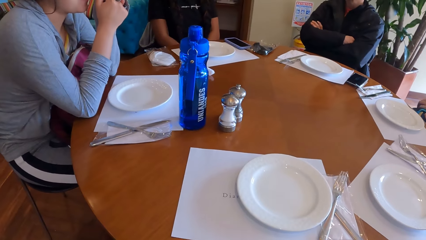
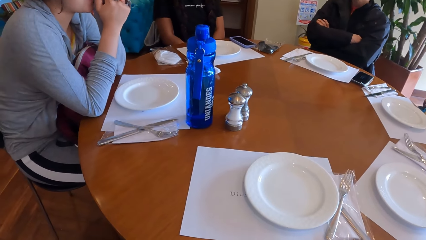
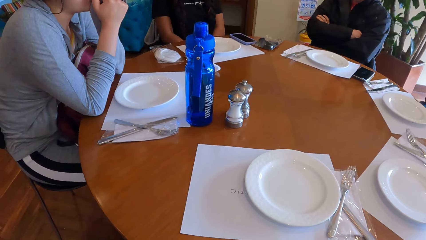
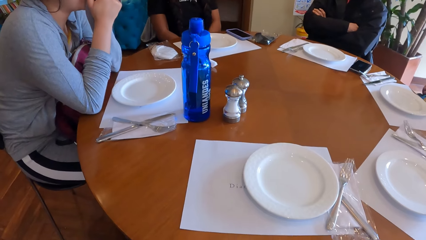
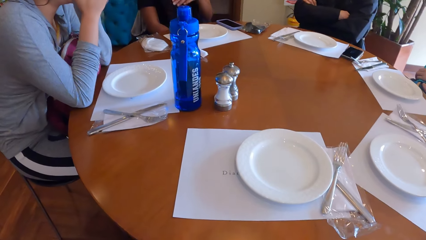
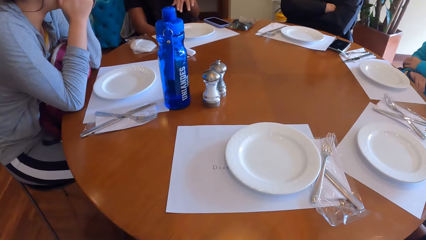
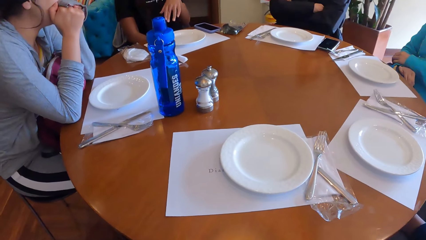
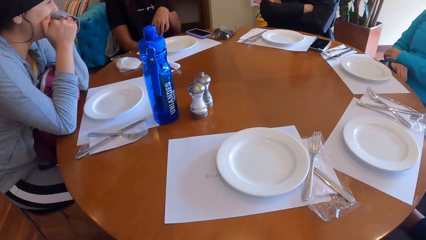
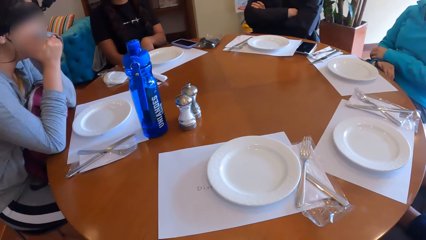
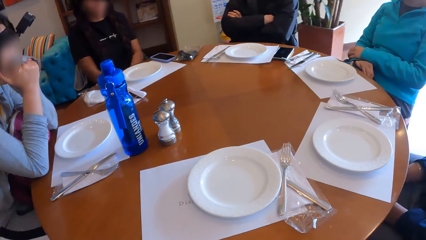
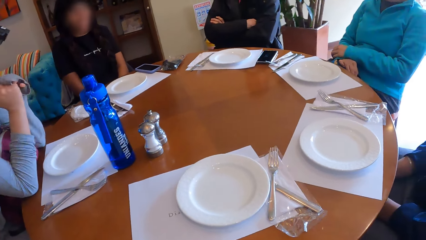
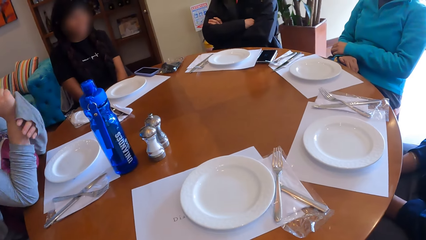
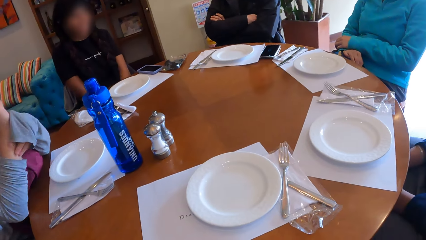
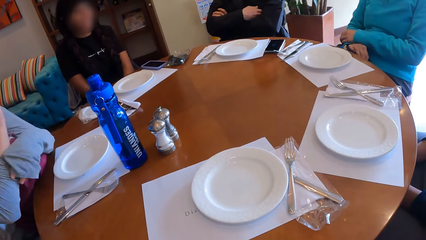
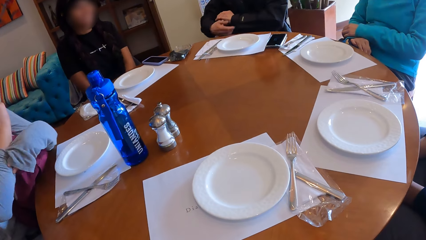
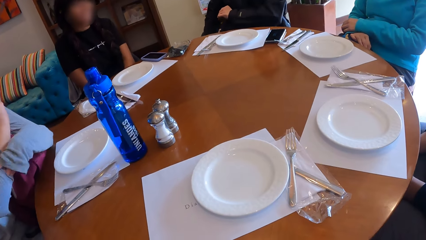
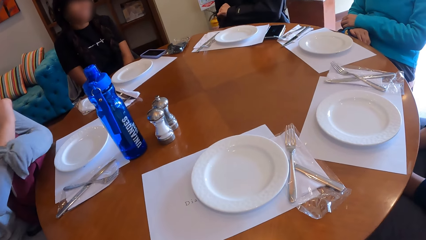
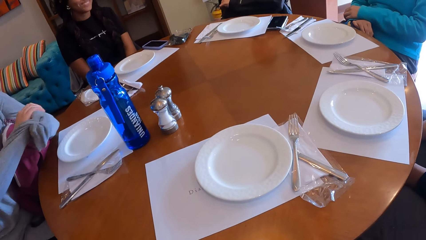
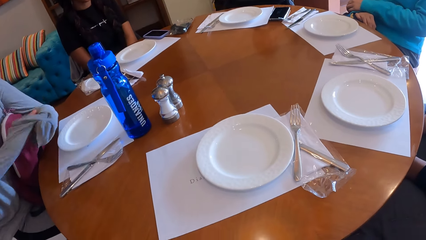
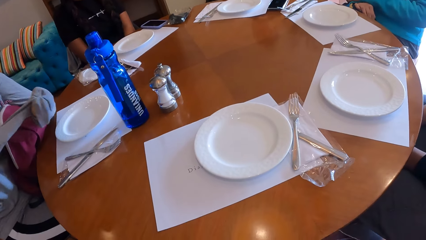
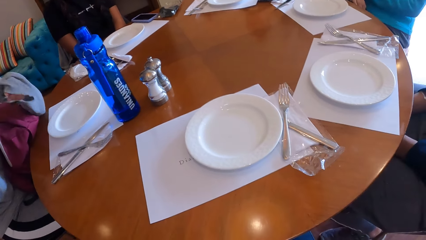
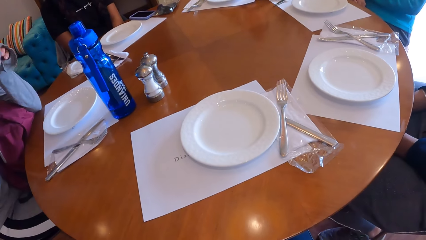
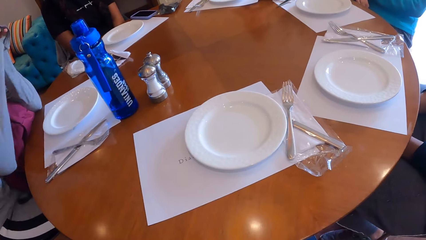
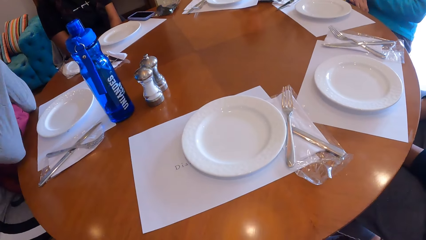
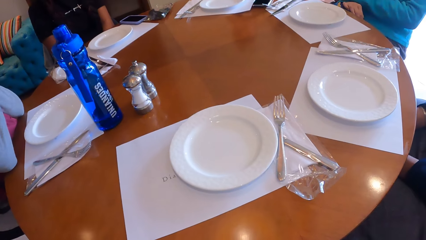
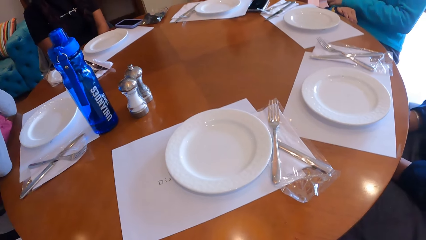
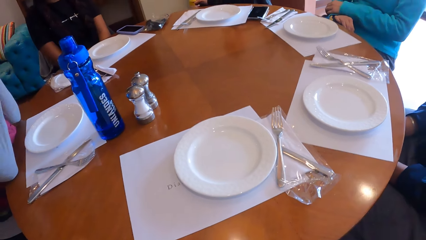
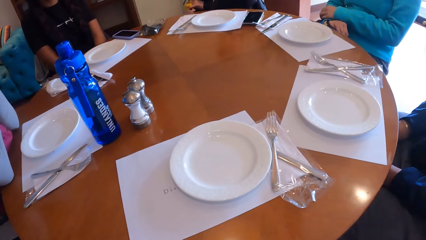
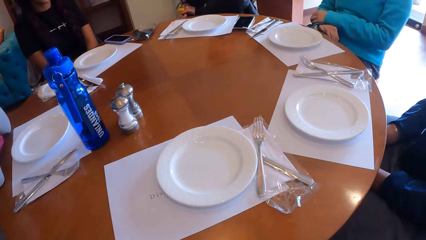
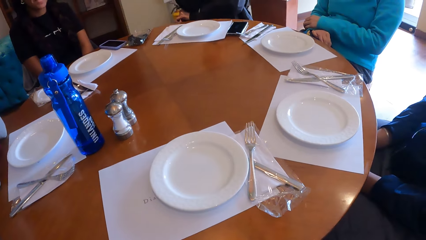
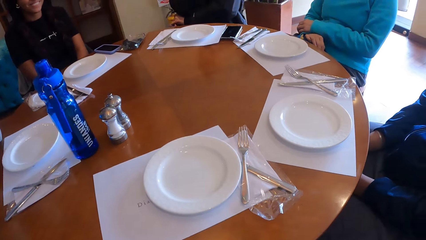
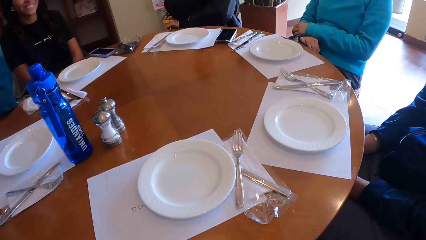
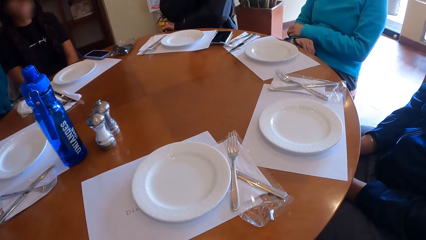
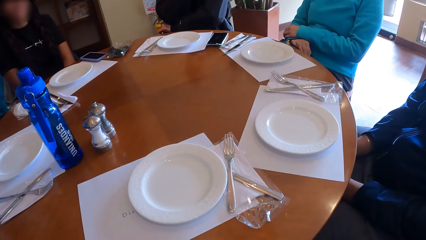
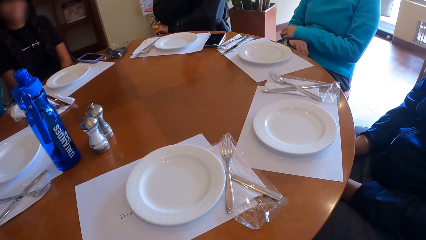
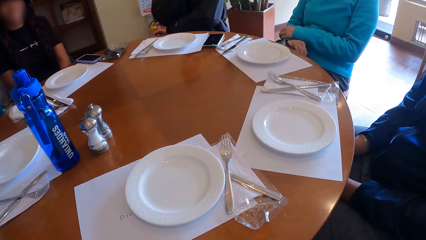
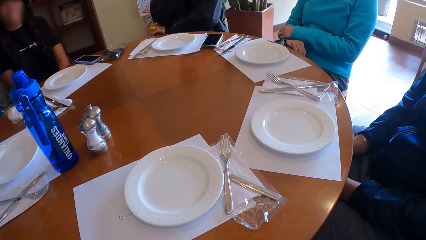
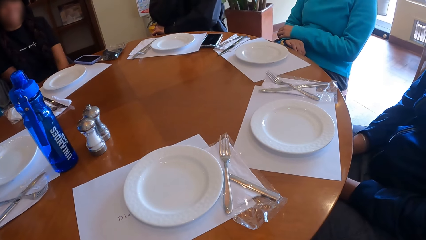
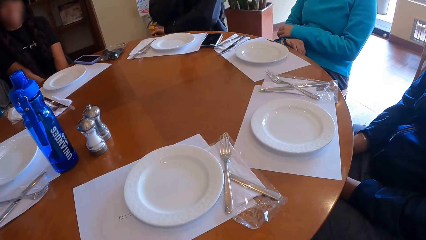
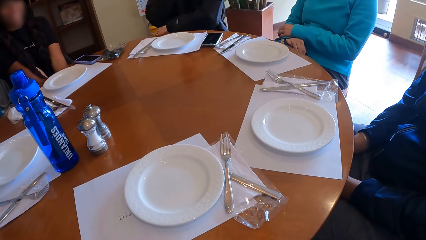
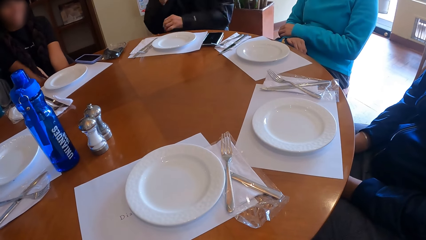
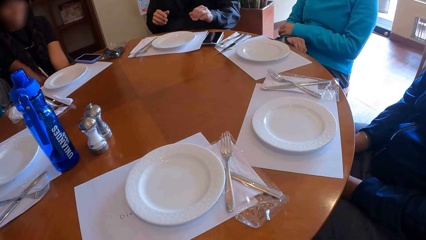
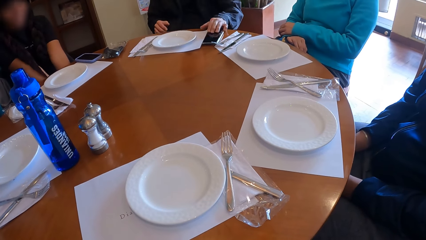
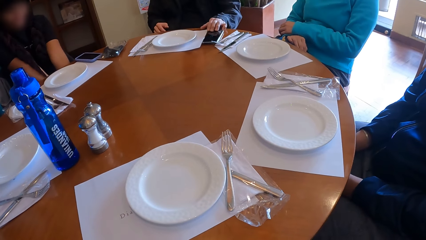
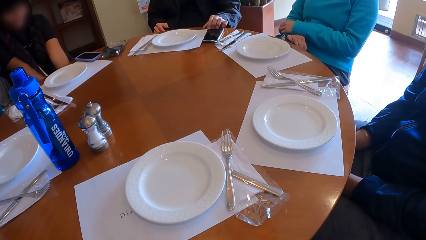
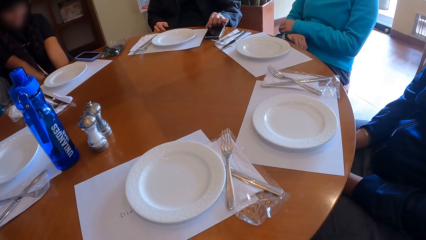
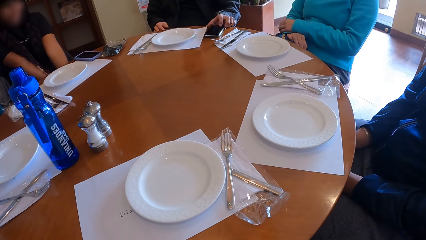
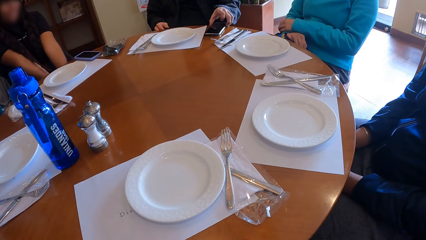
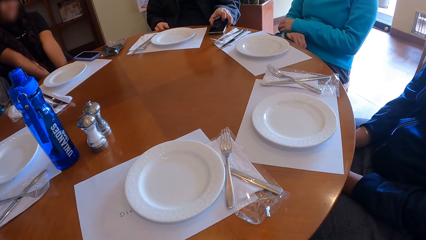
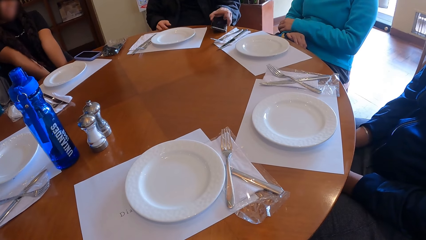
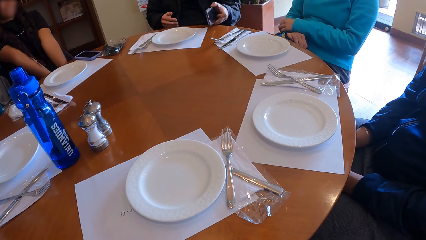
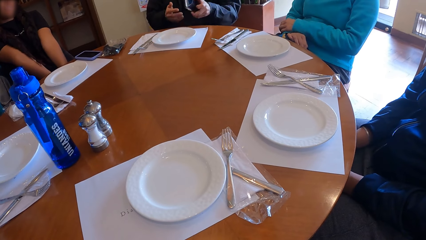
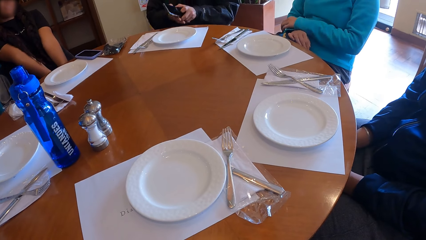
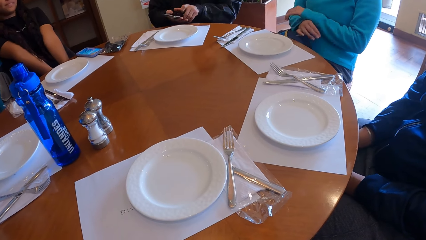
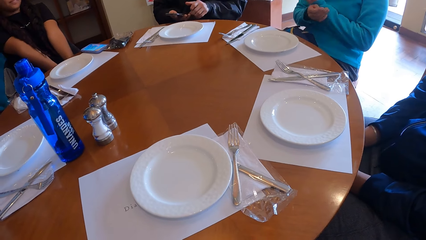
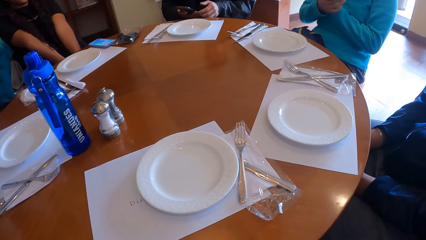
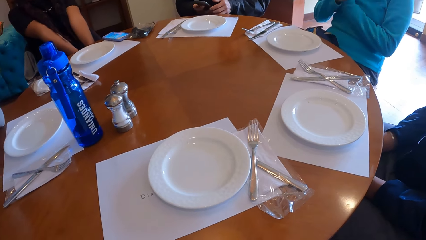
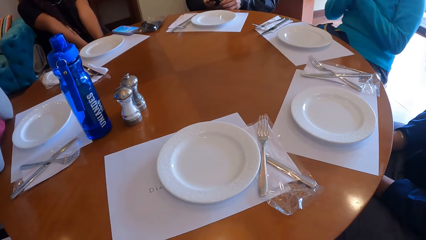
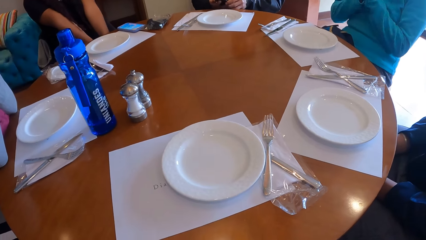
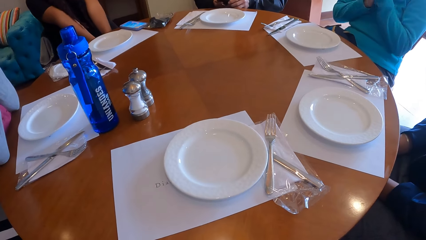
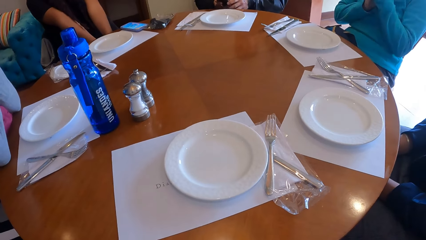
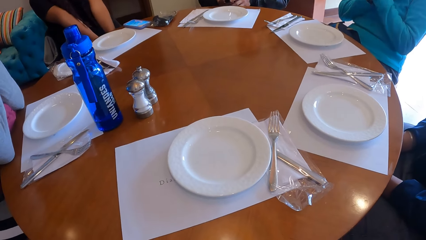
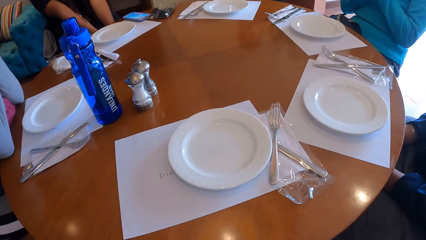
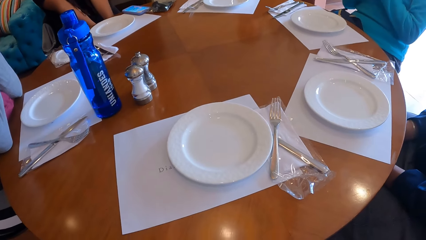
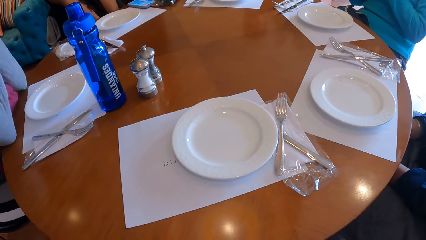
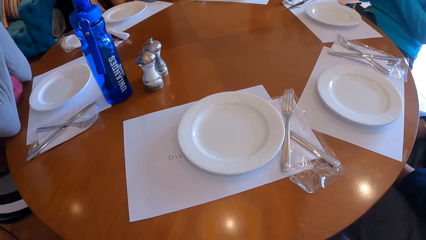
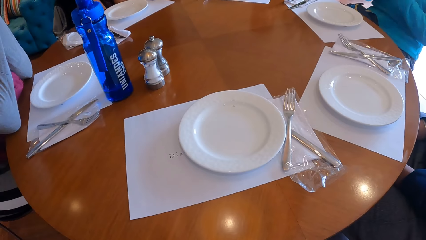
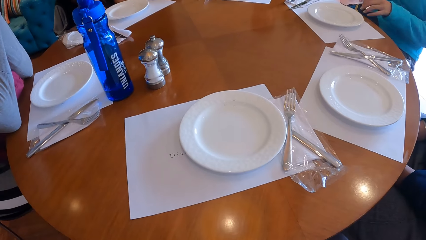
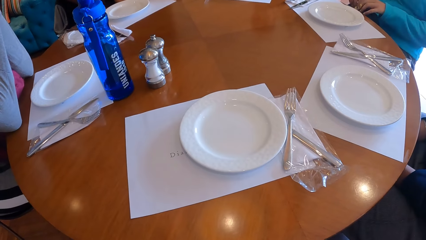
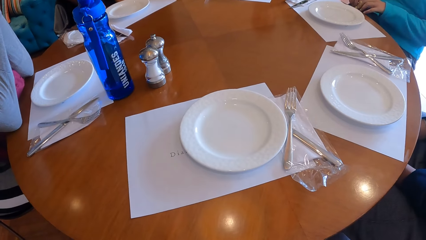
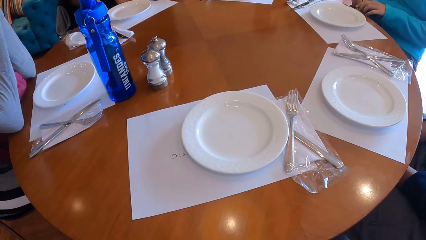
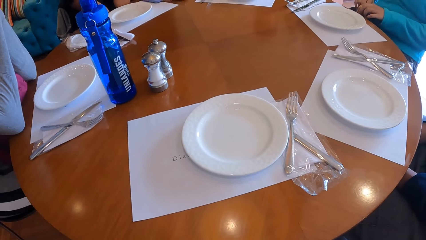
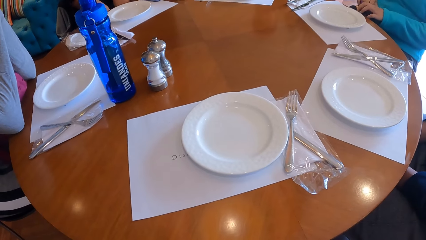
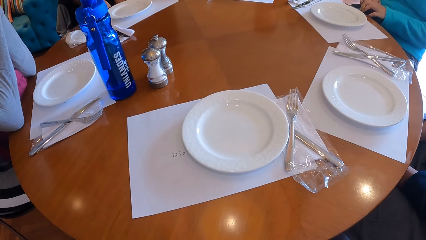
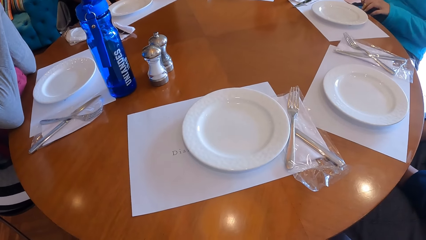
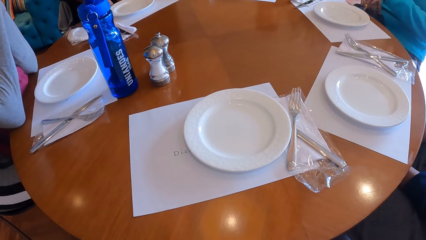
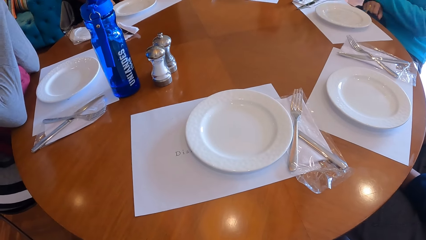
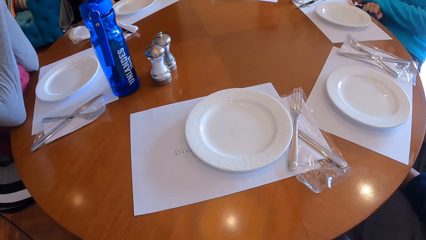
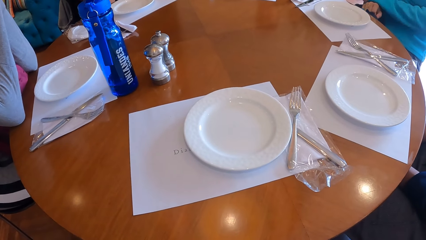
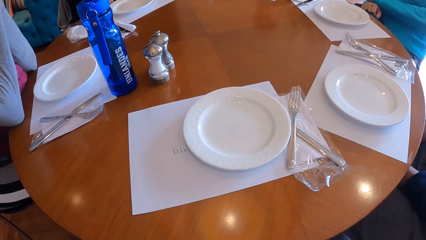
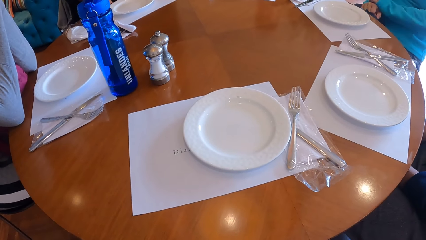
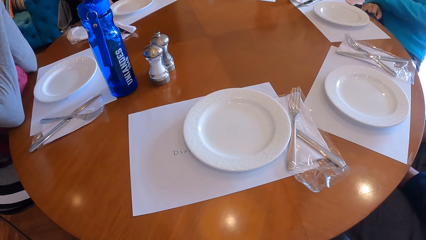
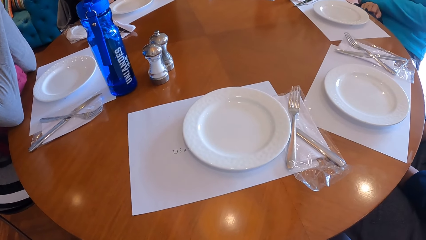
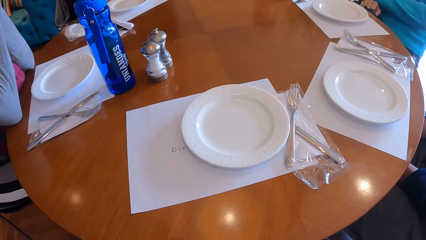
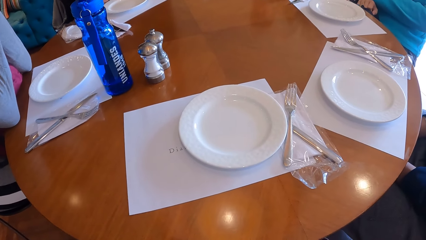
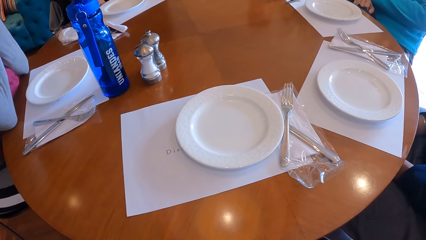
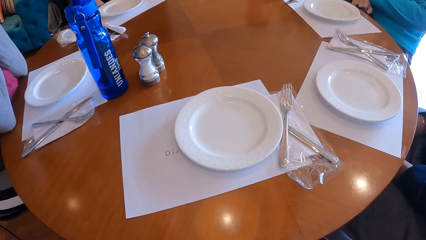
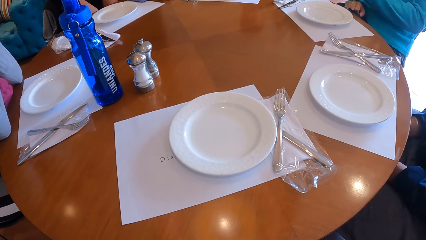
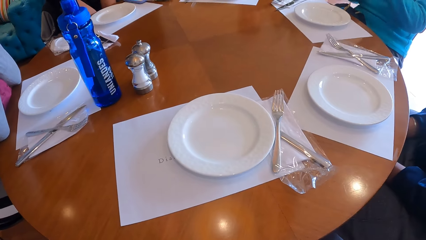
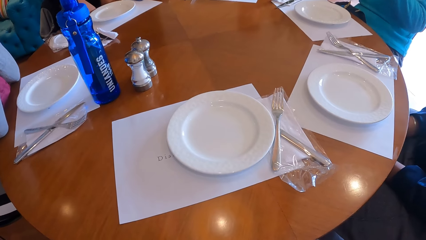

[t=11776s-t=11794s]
The camera wearer looks around the table. A woman gestures at the camera wearer. Another woman pulls the shirt sleeve of her right hand with her left hand. The other woman leans on the table. The camera wearer looks around the table. A man picks up a phone from the table with his right hand. The man places the phone on his right hand and operates the phone with both hands. The camera wearer looks around the table.
